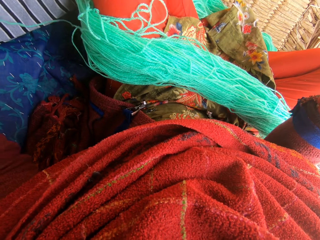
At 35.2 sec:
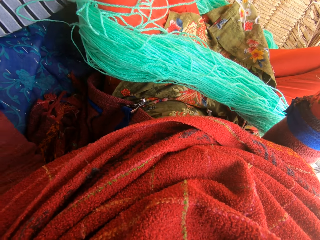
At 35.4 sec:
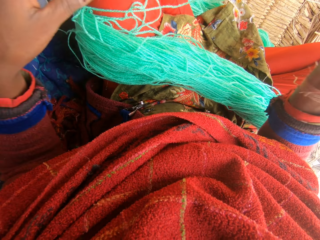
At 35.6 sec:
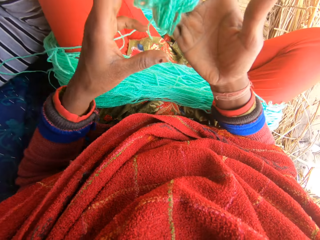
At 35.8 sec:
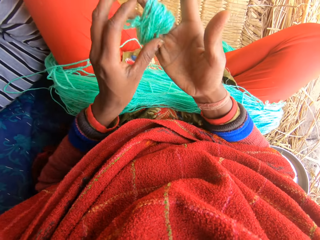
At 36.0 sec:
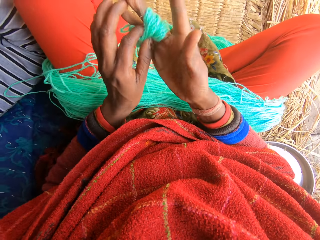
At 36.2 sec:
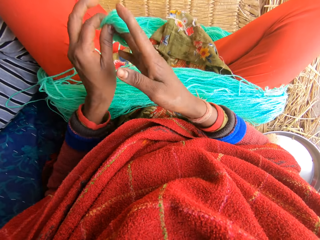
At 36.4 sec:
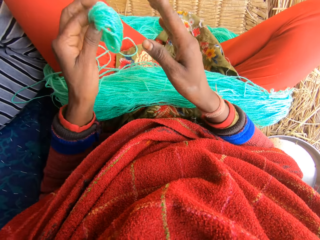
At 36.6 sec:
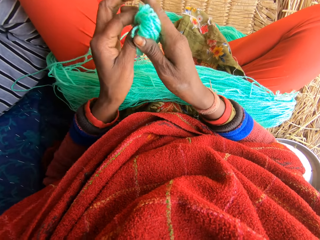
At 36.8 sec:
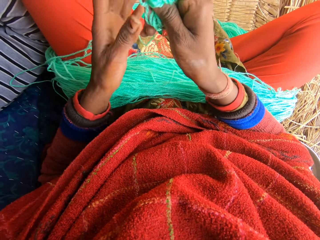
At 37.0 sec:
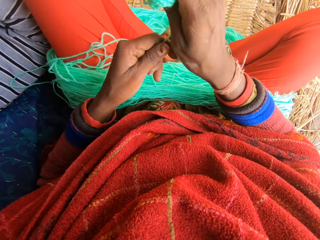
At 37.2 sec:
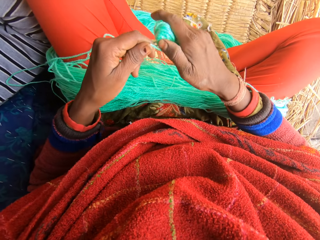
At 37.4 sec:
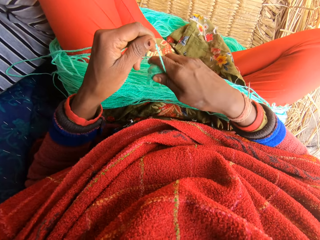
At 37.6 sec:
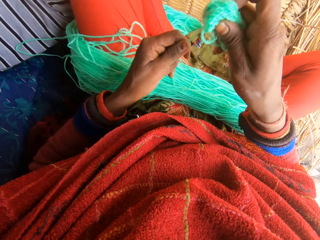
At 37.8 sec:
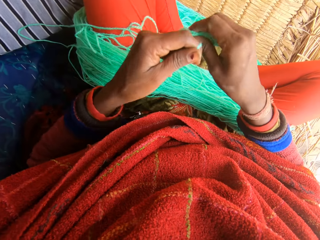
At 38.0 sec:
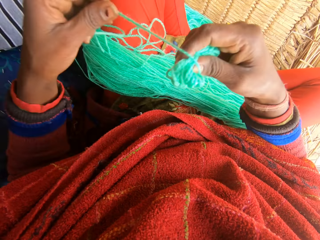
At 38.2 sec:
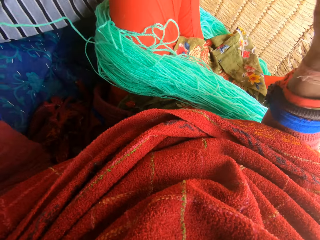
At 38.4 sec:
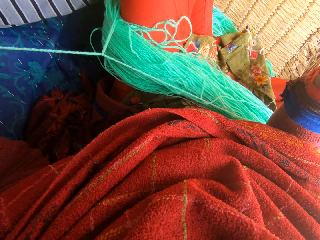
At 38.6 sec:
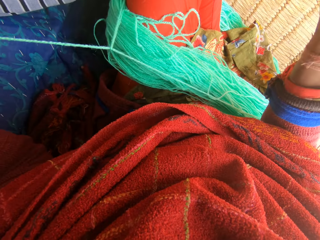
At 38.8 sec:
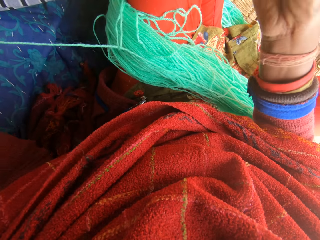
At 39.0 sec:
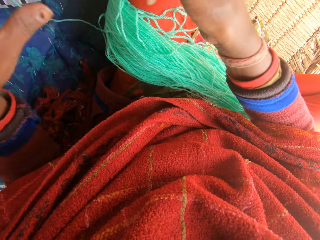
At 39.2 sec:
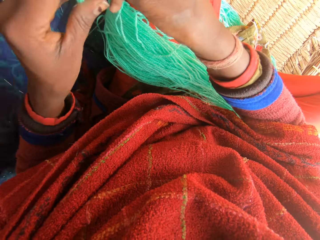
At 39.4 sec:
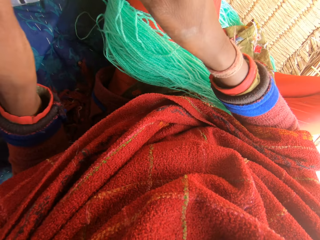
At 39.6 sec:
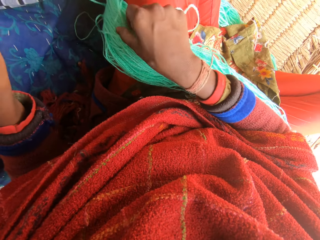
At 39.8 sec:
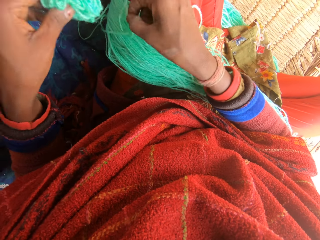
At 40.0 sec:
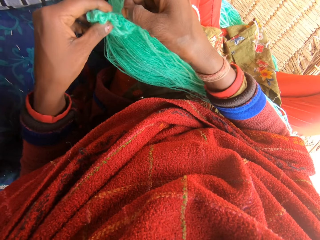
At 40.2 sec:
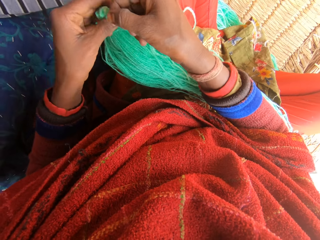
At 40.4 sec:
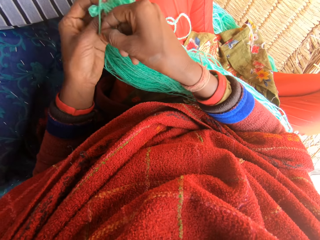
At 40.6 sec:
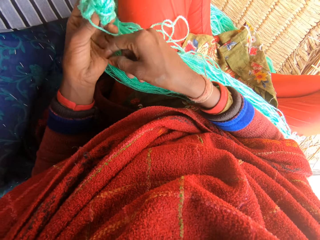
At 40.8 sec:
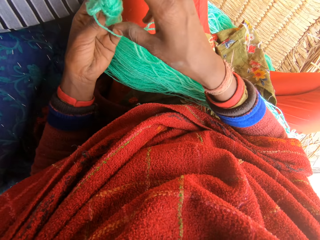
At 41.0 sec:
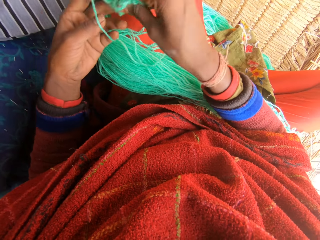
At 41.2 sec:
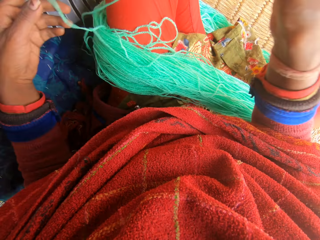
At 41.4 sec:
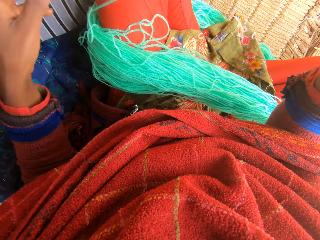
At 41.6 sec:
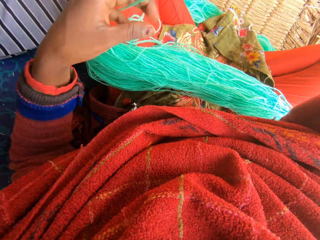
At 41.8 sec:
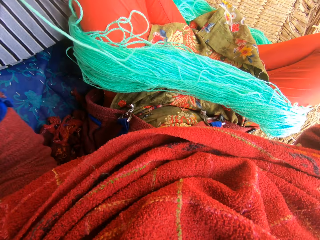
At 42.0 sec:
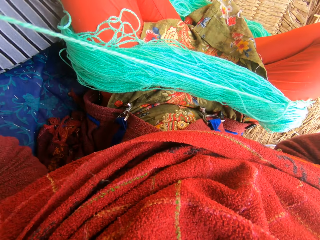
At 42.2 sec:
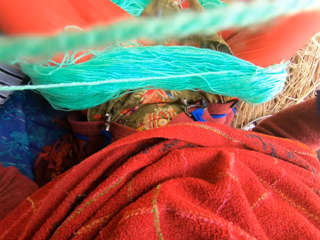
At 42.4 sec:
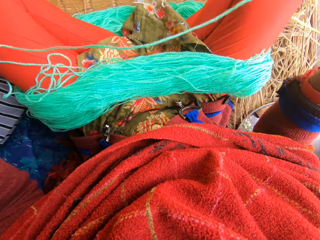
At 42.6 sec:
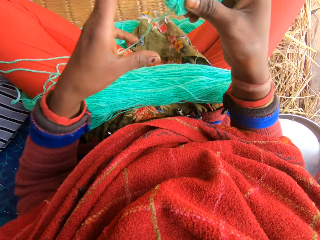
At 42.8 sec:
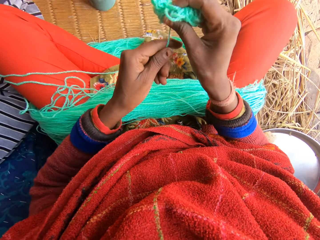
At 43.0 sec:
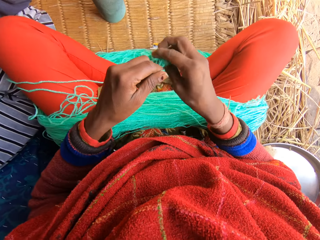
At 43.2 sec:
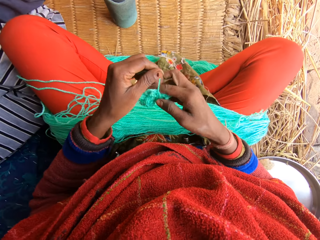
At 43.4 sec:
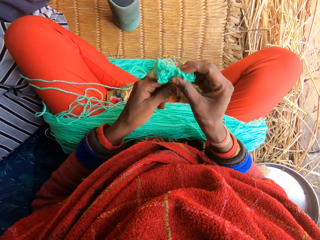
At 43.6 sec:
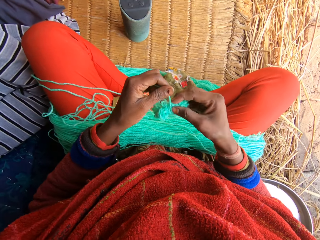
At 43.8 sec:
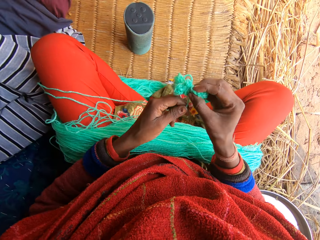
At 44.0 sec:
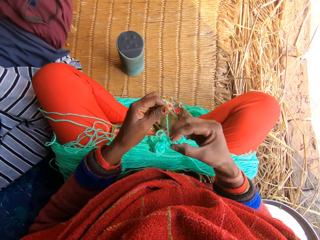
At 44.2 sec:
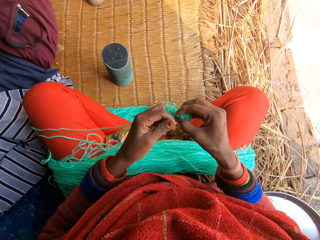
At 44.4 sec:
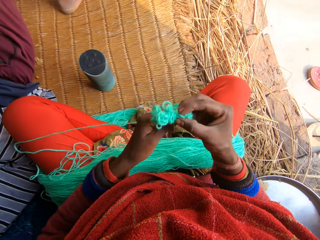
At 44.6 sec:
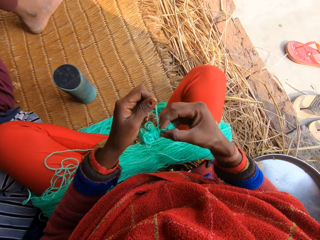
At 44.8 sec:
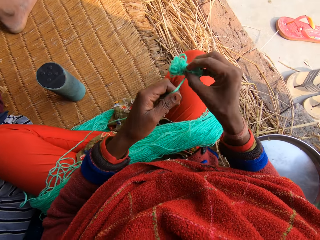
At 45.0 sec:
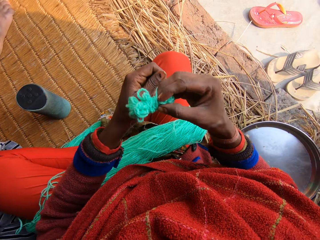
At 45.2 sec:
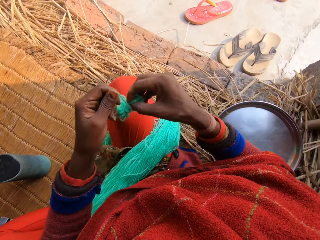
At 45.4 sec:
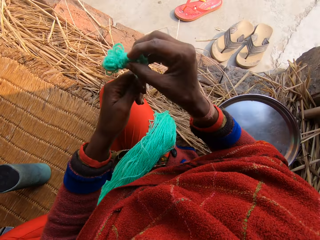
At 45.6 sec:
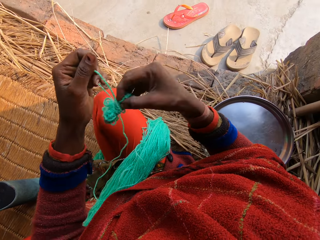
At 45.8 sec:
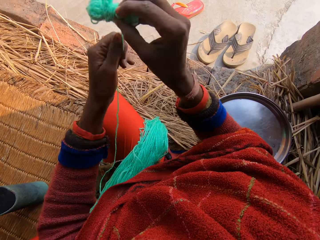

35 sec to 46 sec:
The camera wearer reels the wool. They fold the yarn. They align the yarn. They fold the yarn. They align the yarn. They fold the yarn.

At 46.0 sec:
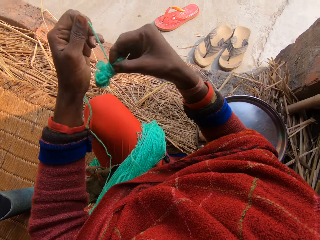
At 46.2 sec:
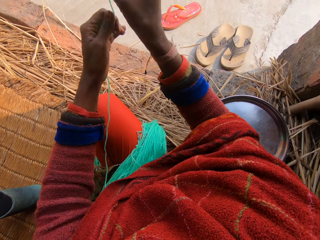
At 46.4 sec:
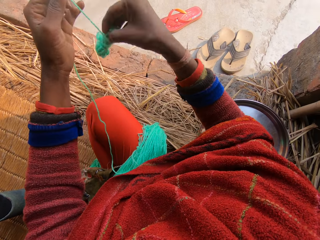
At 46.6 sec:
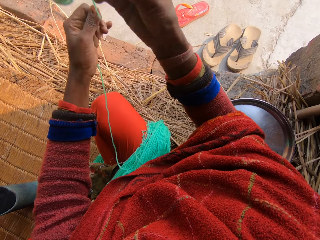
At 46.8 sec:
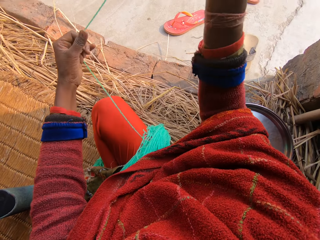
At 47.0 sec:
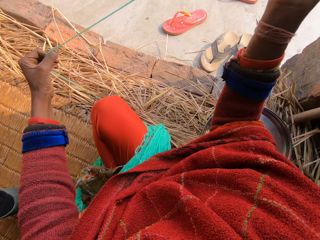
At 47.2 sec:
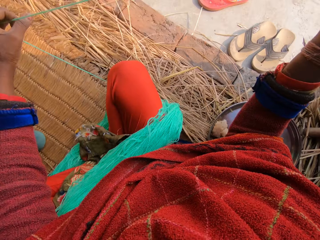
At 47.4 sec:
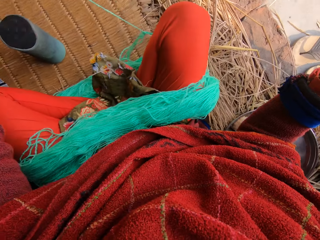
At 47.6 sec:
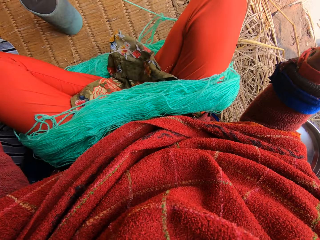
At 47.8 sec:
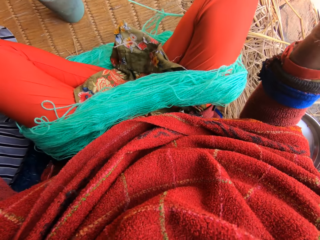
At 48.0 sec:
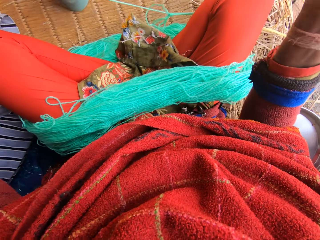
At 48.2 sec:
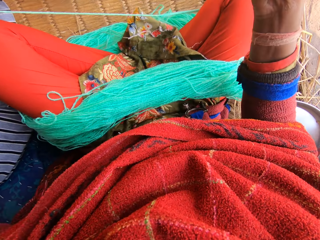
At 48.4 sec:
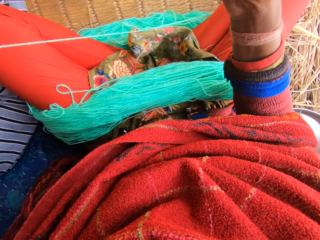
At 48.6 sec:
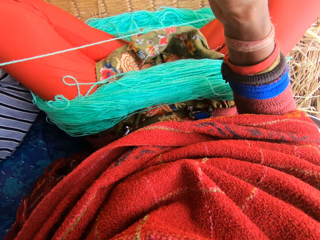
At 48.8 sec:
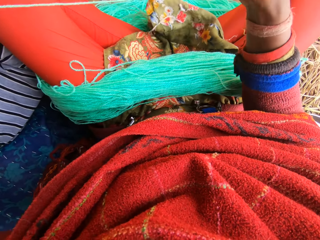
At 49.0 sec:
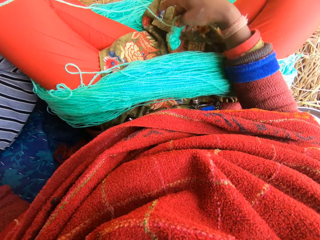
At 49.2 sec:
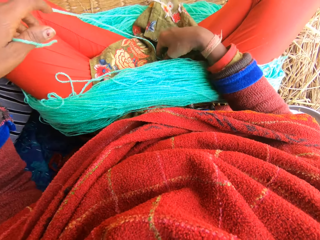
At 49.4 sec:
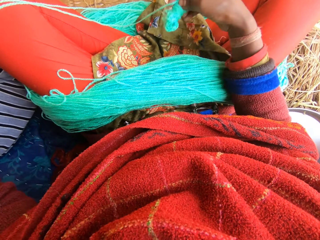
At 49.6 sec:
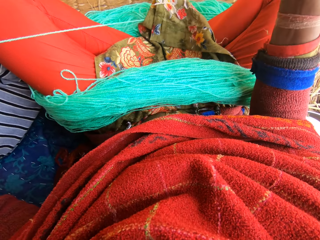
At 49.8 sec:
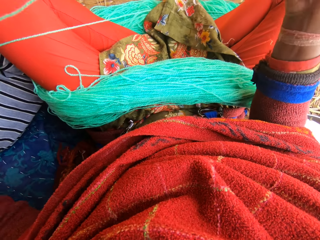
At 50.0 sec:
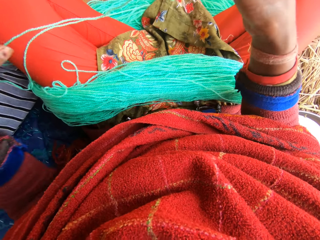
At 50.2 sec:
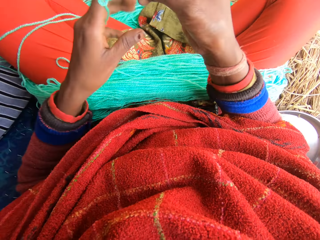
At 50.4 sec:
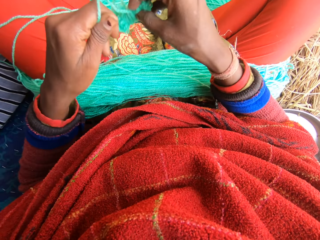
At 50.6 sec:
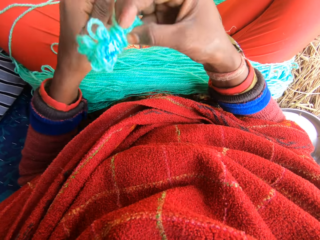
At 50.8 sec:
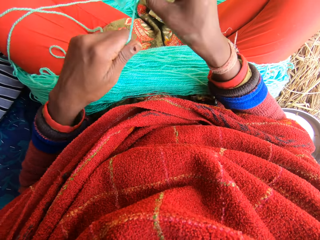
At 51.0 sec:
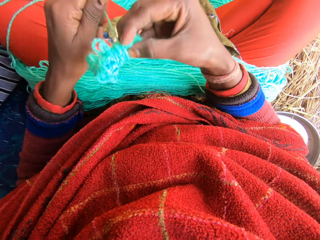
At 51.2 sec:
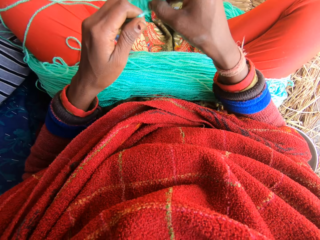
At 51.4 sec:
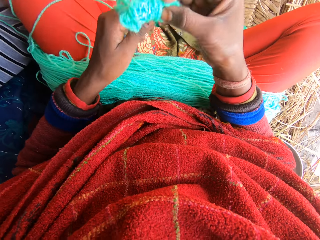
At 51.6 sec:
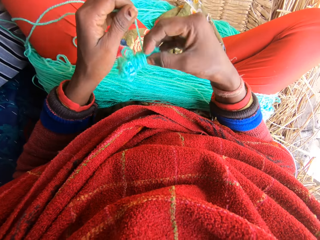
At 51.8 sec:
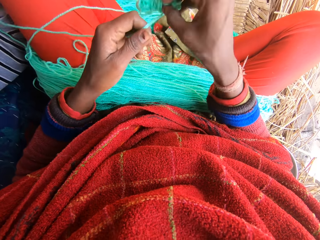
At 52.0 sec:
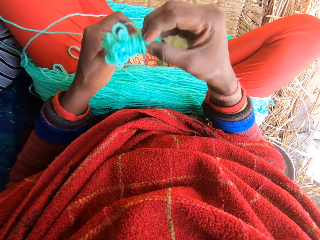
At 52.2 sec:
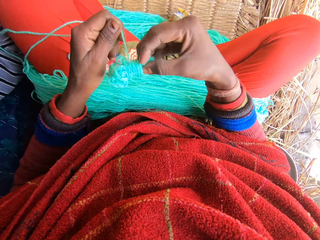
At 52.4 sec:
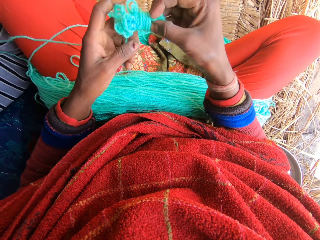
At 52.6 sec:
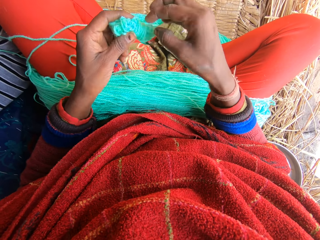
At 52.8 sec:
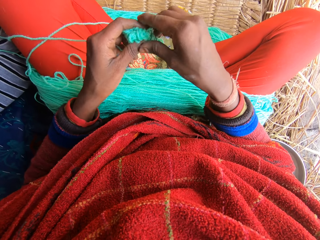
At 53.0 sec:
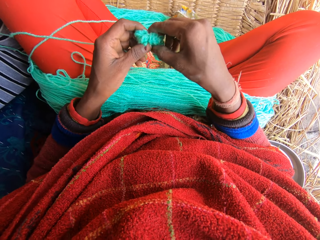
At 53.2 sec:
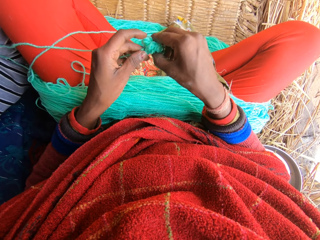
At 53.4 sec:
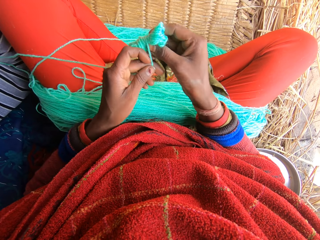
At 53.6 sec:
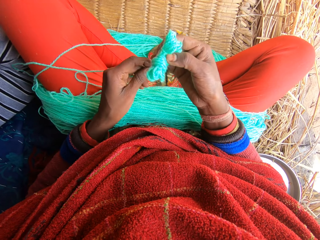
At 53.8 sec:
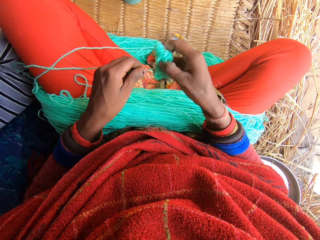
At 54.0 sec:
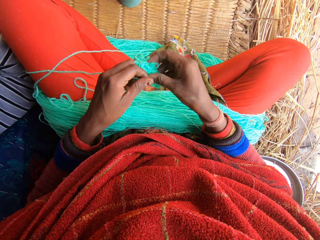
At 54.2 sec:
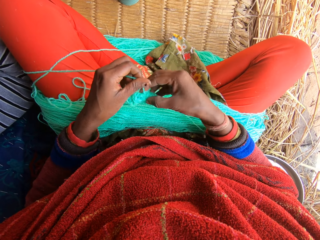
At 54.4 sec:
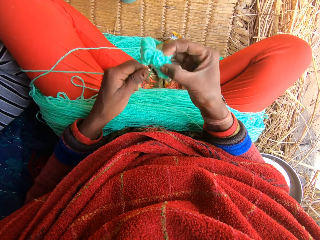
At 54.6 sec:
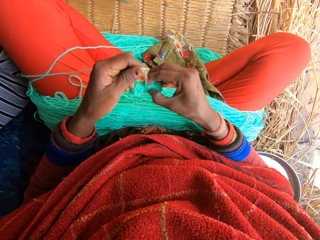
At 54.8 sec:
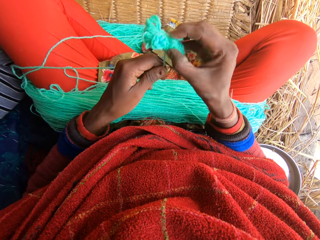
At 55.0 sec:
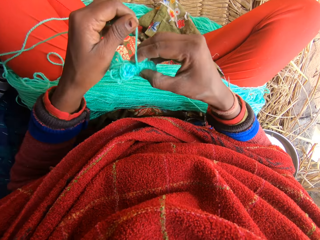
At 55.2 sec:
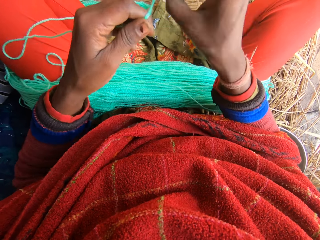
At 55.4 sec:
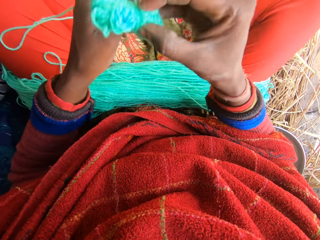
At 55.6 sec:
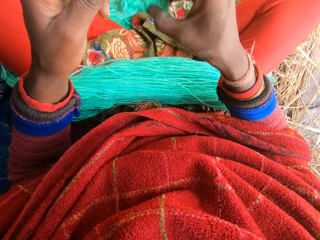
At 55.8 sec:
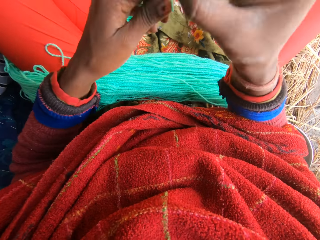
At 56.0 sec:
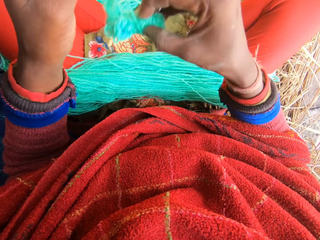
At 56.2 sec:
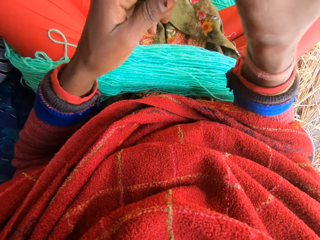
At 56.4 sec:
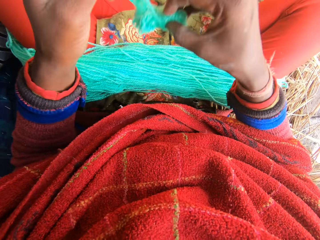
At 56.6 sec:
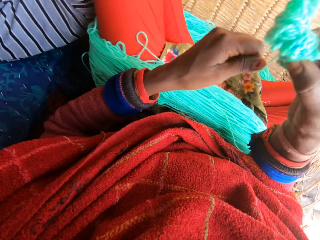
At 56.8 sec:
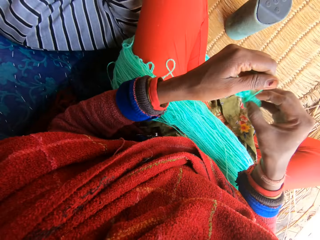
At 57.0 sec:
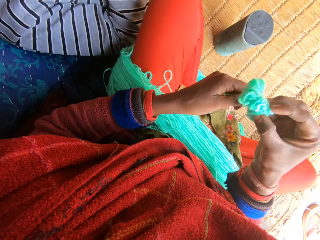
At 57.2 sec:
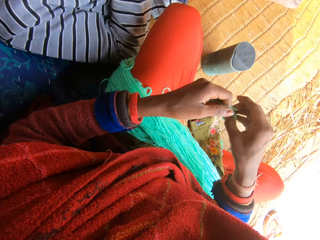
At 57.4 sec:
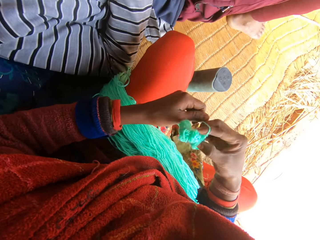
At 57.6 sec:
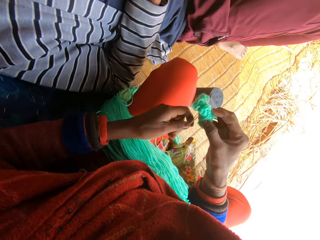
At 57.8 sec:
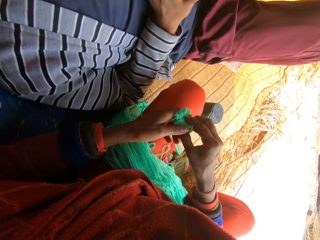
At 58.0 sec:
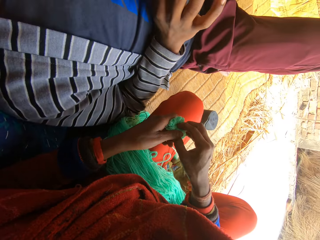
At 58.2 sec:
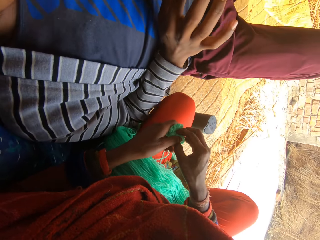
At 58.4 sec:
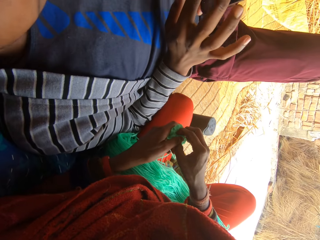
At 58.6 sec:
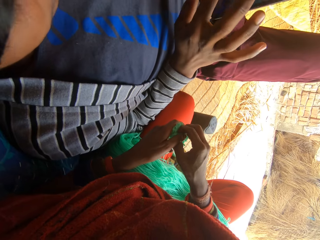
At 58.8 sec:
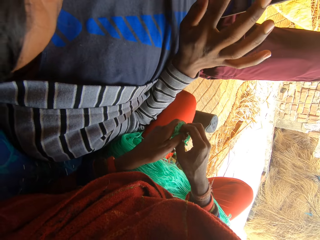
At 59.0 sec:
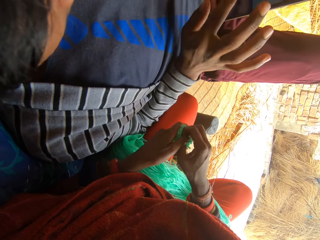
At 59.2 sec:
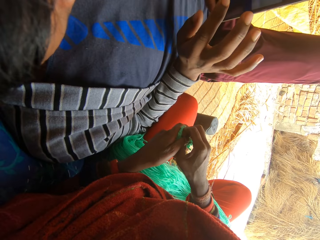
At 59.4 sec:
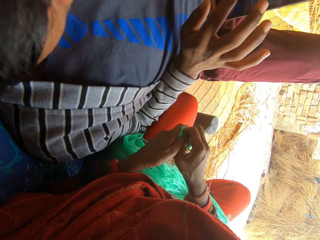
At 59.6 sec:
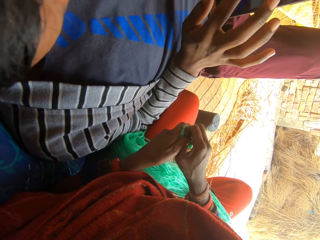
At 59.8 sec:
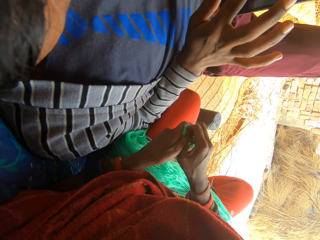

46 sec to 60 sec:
The camera wearer aligns the yarn. They fold the yarn. They talk to a woman. The woman operates her phone.
